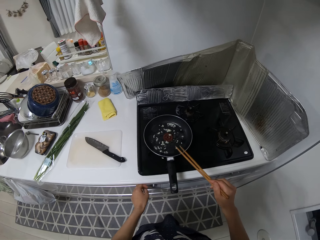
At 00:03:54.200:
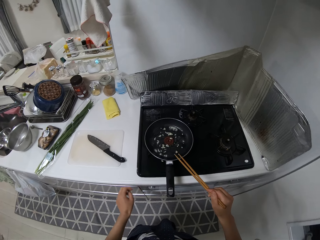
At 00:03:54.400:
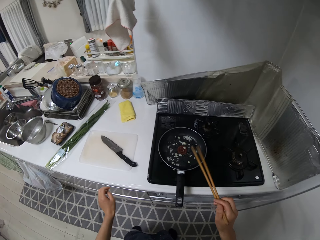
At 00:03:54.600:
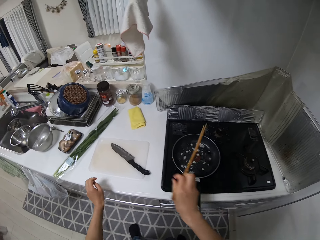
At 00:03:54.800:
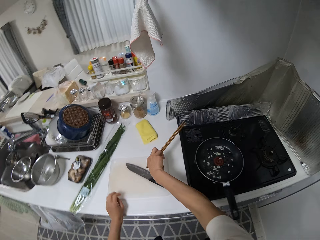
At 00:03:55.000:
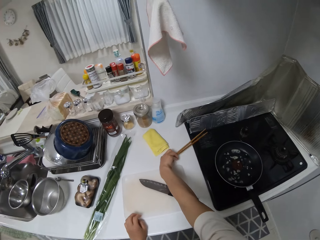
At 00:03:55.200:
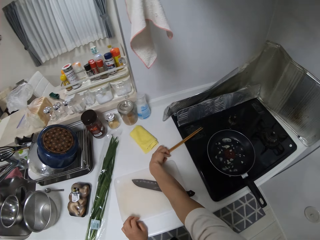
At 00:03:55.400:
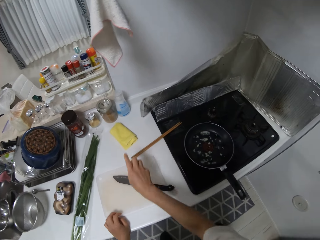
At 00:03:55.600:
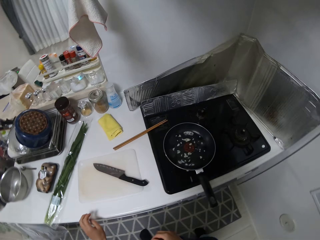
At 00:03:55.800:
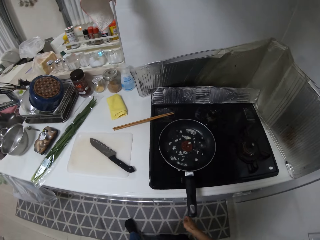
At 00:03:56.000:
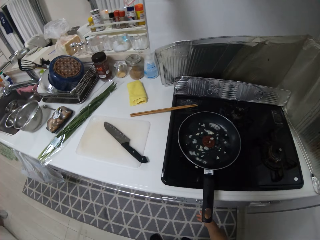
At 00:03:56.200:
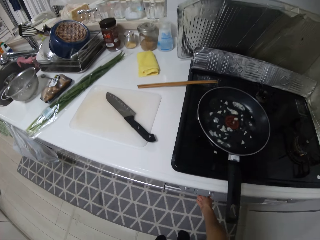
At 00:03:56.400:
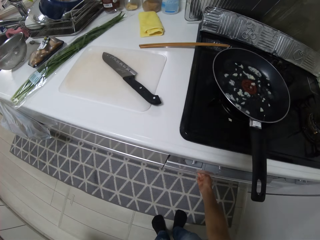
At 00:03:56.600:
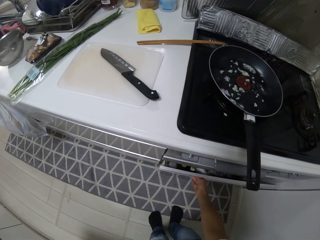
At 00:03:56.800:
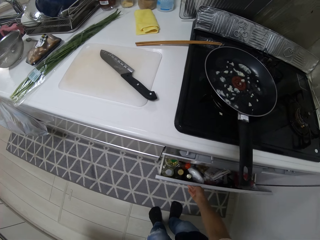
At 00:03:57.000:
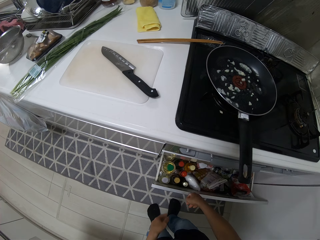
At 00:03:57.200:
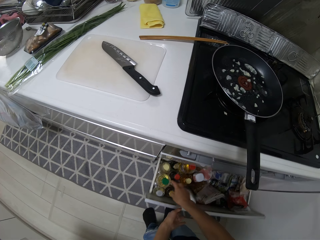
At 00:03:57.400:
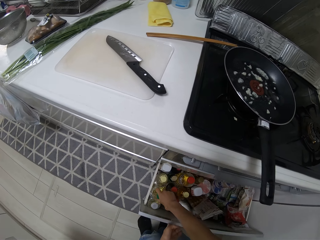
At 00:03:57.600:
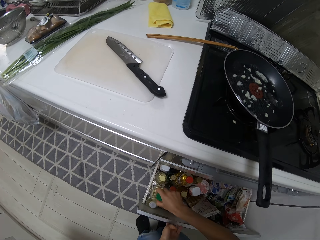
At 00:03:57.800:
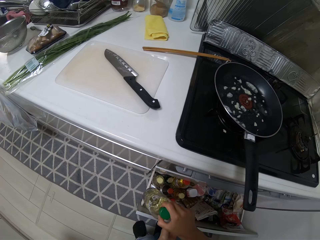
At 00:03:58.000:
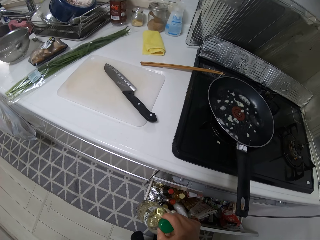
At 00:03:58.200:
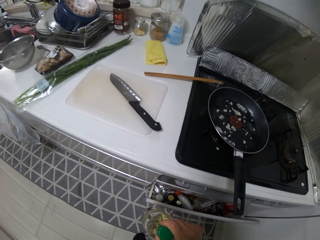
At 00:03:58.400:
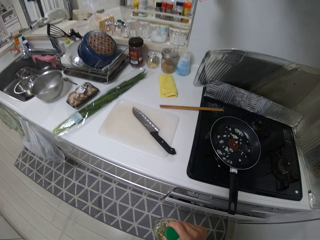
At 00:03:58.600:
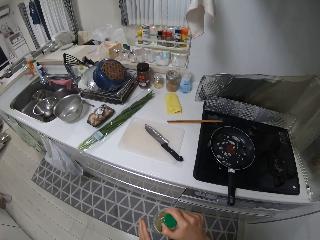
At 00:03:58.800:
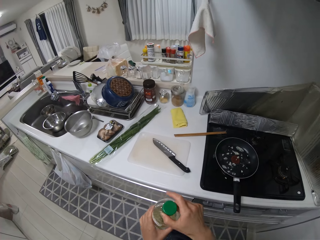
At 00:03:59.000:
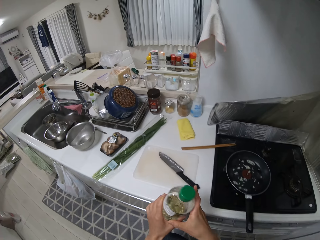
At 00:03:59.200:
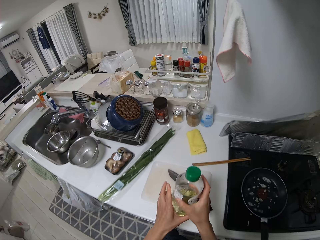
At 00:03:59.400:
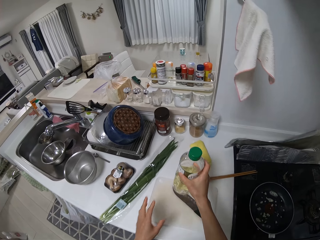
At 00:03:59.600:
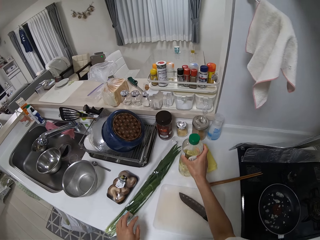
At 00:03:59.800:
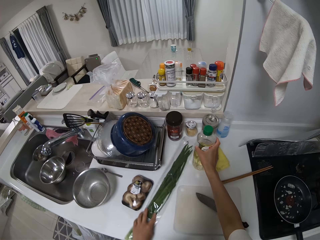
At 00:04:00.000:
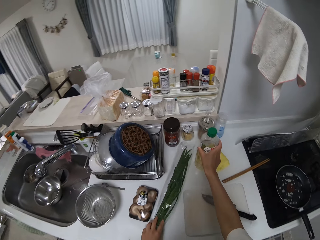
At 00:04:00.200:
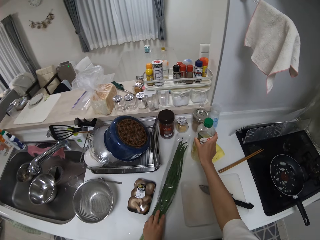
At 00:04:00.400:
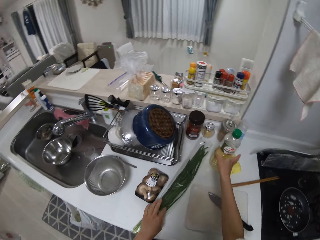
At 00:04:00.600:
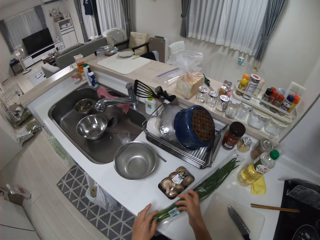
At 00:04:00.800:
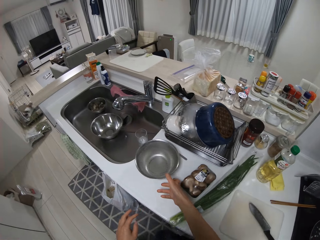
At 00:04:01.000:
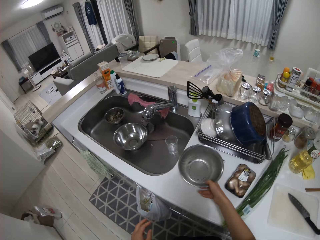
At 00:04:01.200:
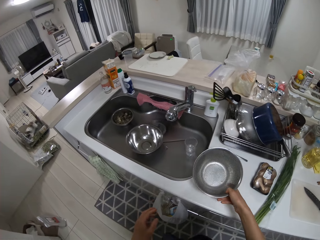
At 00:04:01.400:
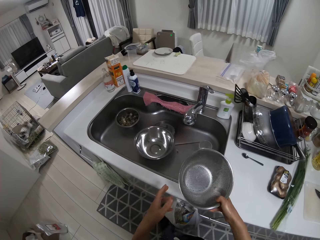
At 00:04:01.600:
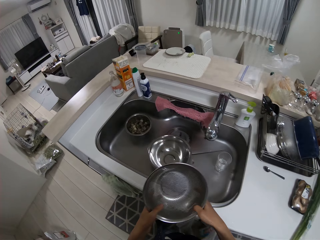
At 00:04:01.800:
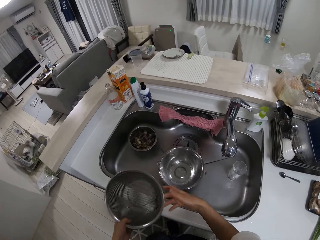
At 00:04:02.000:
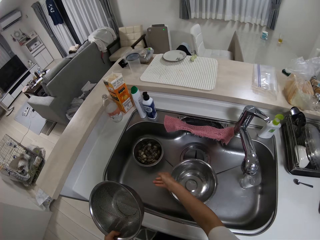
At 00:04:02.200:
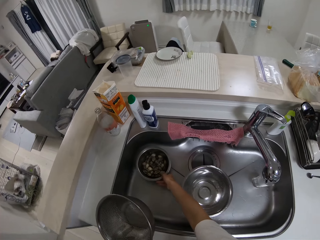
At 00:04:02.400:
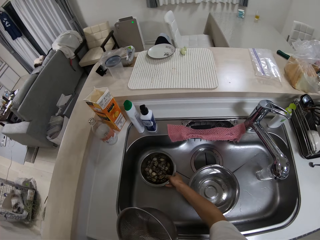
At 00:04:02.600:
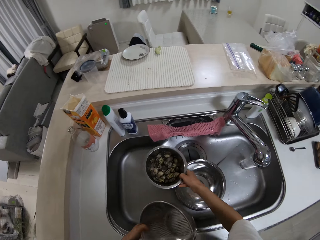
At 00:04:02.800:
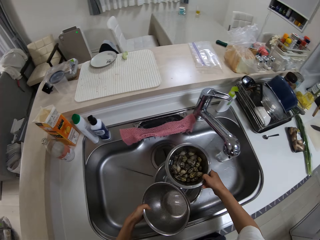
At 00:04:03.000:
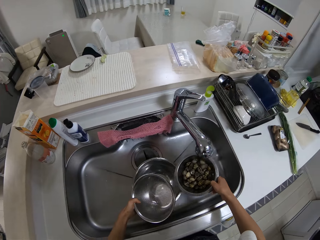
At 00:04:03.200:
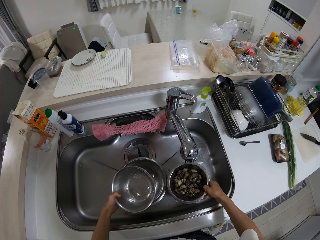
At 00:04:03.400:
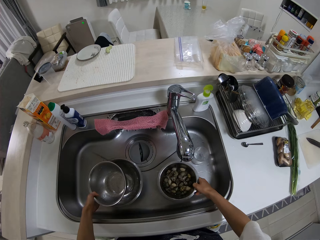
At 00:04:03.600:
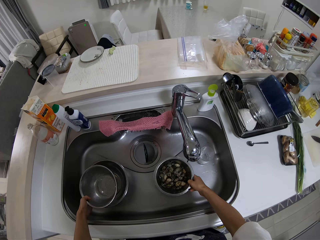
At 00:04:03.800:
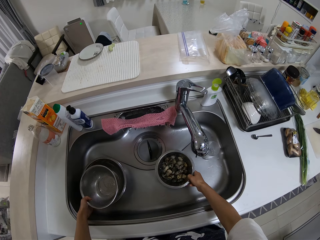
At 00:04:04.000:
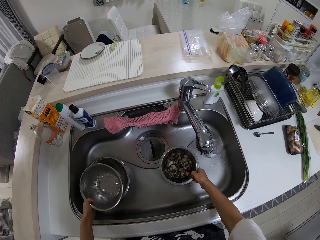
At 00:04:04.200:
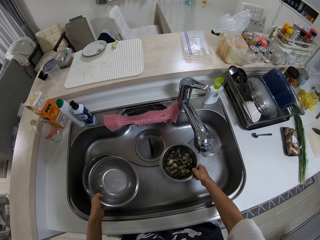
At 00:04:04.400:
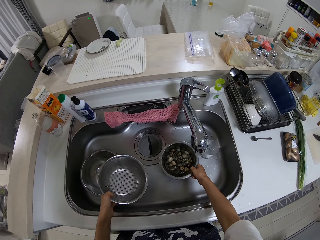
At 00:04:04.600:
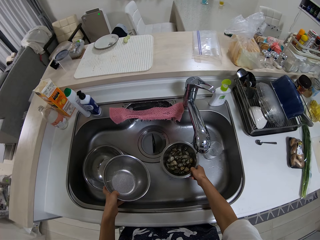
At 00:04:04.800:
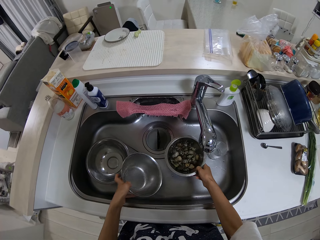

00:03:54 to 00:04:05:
The camera wearer drops the chopsticks on the table. They pull out a drawer from the cabinet. They pick up a bottle of oil from the drawer. They drop the bottle on the table. They pick up a bowl from the table. They wash something. They move other bowls in the sink.

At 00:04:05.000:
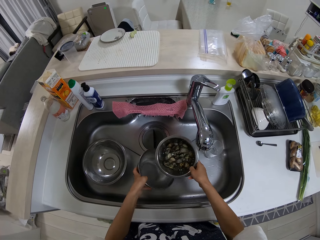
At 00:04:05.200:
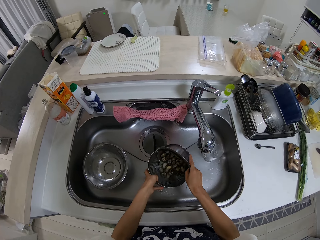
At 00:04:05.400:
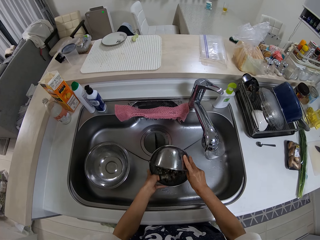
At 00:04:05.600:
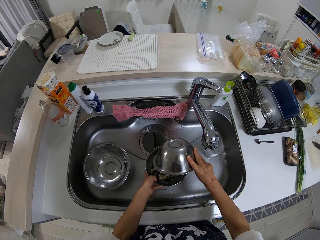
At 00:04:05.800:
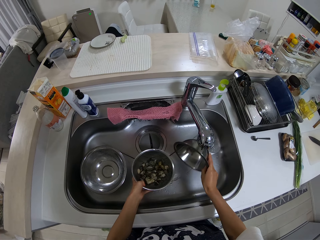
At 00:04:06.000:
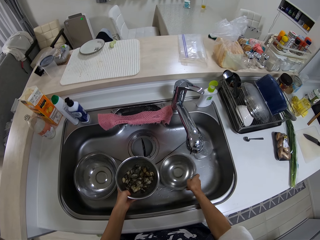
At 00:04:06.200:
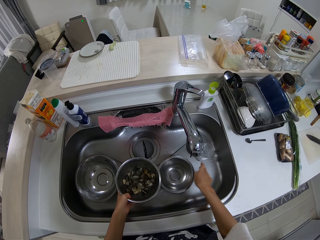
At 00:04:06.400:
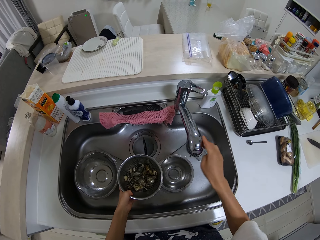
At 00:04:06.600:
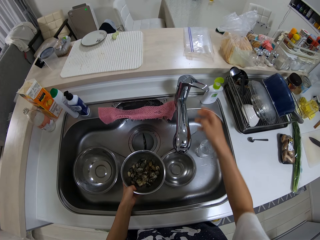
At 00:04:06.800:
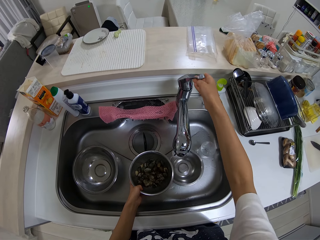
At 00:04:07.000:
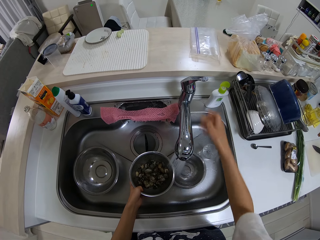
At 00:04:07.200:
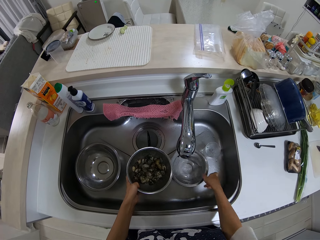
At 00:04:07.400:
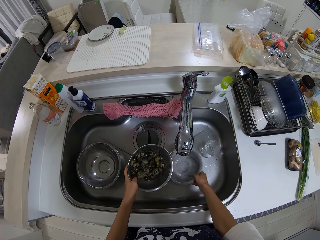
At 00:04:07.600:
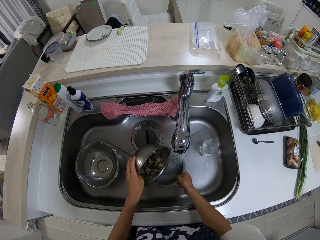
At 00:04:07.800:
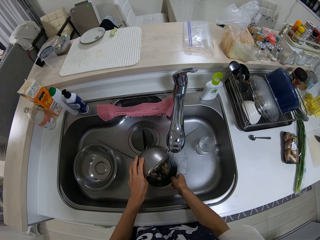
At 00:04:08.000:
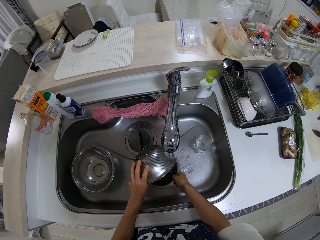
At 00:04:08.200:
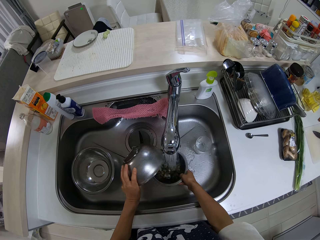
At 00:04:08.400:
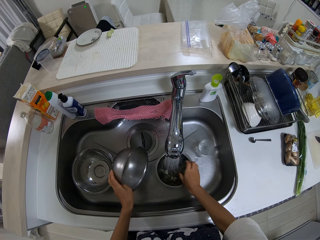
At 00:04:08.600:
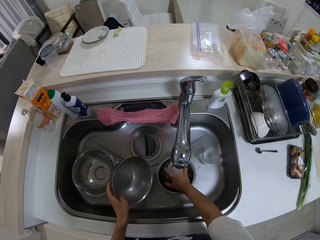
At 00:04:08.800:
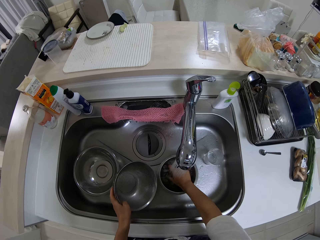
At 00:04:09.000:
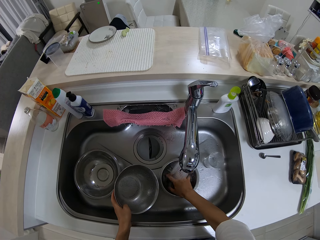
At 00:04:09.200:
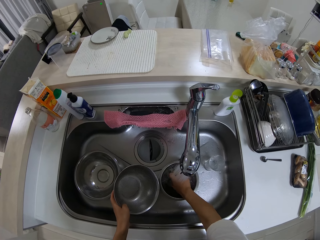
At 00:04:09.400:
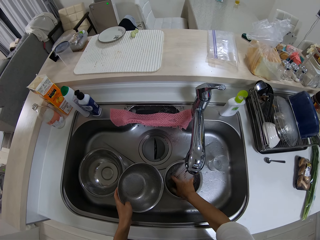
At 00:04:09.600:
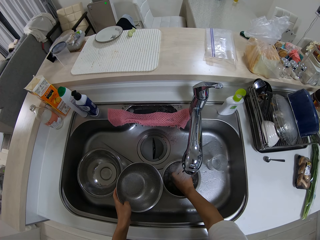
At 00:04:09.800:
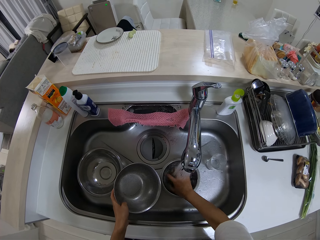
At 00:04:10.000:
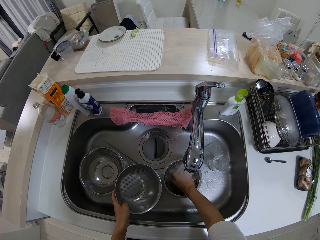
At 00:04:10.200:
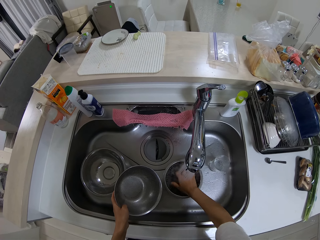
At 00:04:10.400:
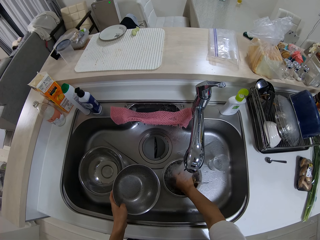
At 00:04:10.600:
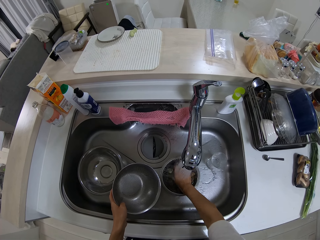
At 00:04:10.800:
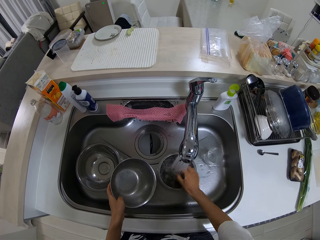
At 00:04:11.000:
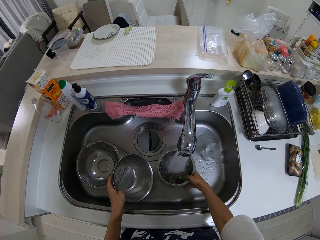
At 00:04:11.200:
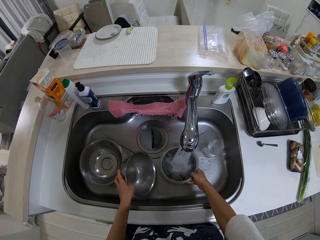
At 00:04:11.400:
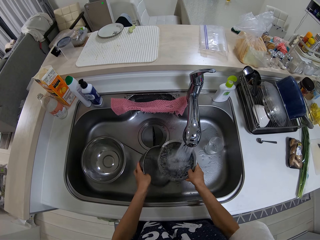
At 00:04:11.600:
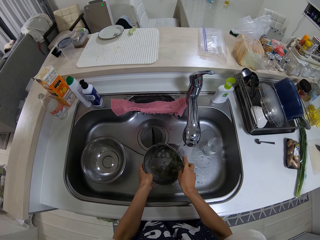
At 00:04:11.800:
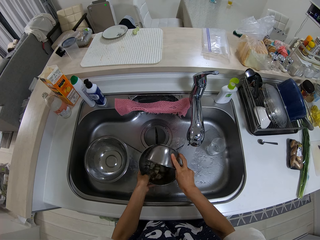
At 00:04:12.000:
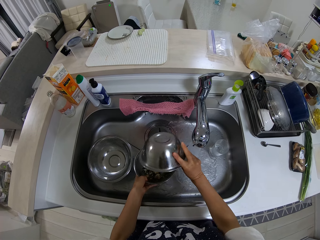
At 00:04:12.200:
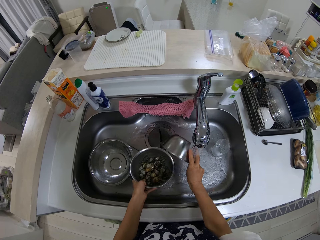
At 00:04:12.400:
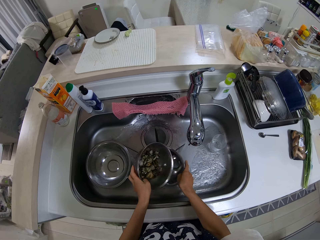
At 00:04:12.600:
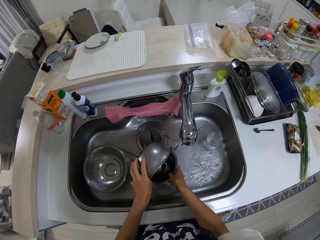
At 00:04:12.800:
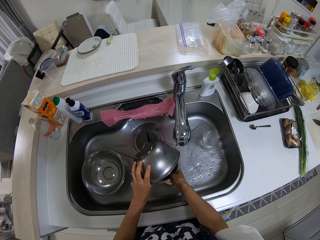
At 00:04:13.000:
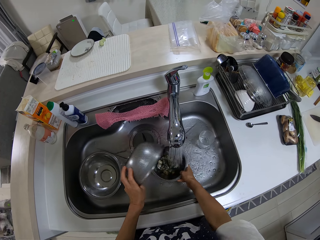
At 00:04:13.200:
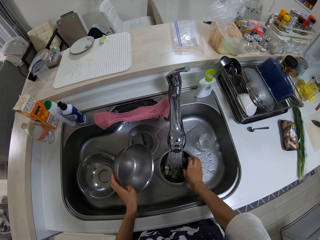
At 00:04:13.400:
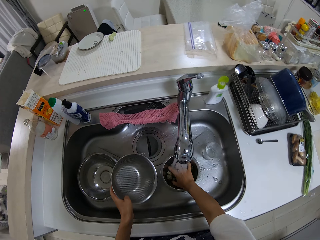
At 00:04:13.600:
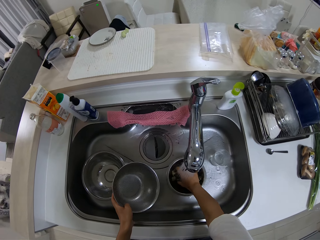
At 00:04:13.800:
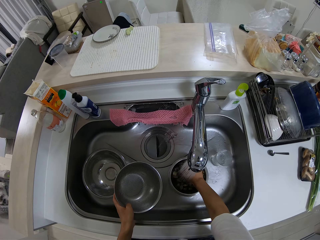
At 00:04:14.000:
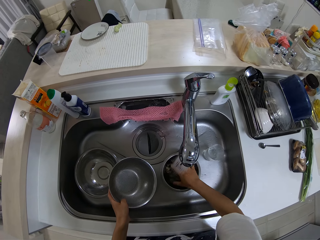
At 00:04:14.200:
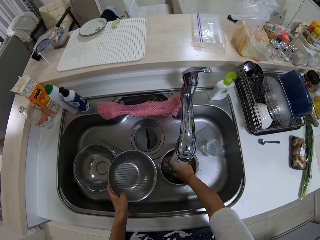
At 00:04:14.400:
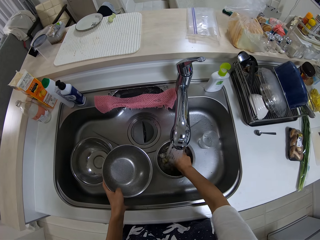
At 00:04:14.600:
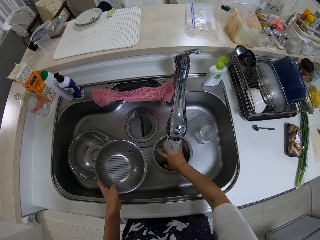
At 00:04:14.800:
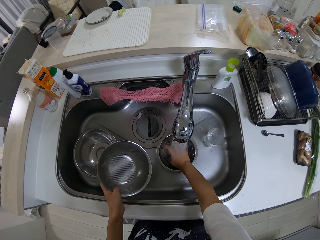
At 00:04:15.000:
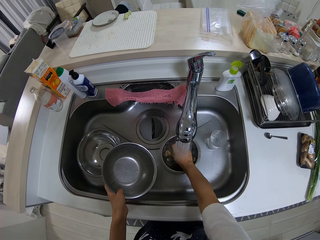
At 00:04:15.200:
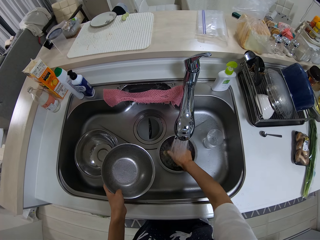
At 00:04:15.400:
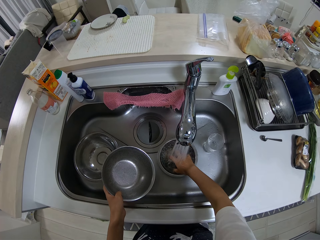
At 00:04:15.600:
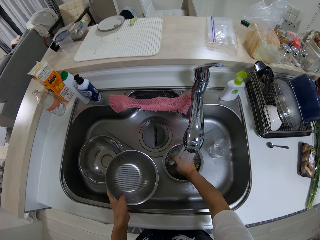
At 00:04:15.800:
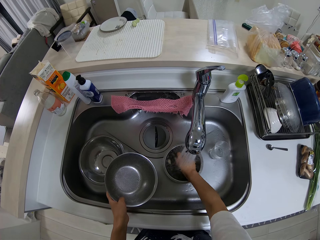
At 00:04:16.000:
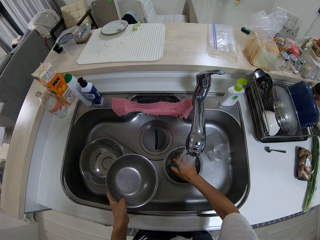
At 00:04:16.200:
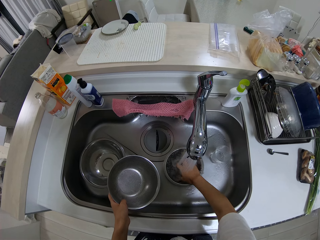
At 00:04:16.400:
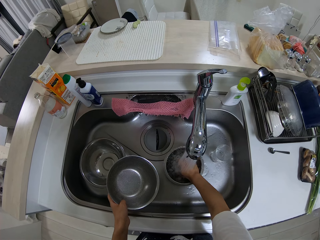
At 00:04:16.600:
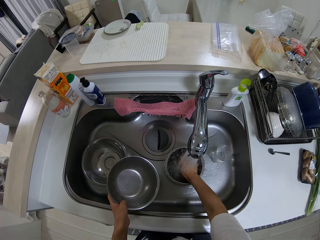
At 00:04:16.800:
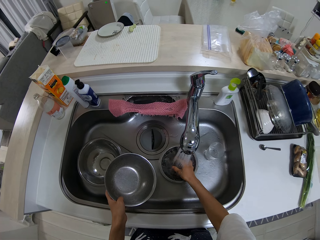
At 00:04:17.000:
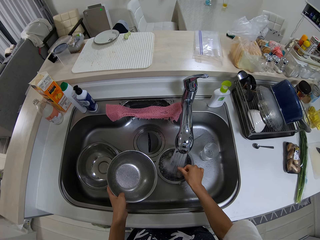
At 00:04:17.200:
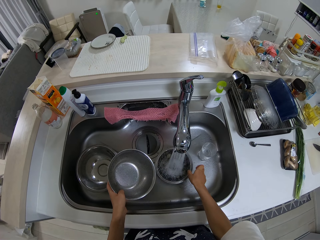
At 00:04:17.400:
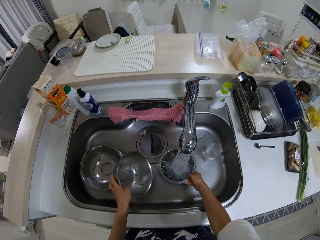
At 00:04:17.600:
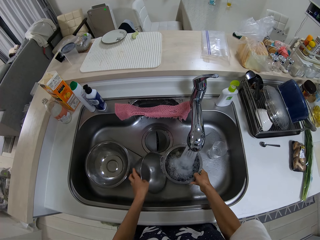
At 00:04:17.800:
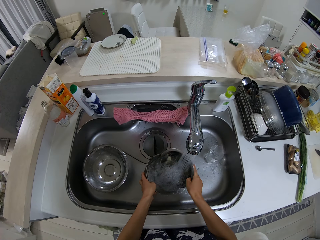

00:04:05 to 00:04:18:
The camera wearer pours the shells in one bowl inside another. He opens the tap inside the bowls. He pours the shells in one bowl inside another. He rinses the shells in the bowl with his hand. He pours the shells in one bowl inside another. He rinses the shells in the bowl with his hand.
